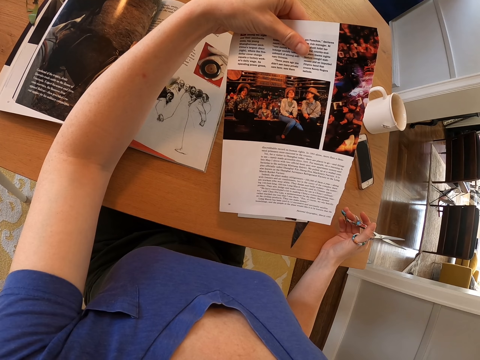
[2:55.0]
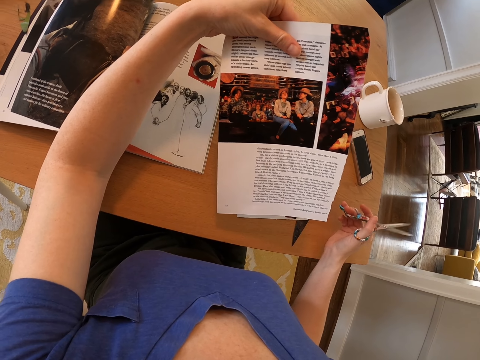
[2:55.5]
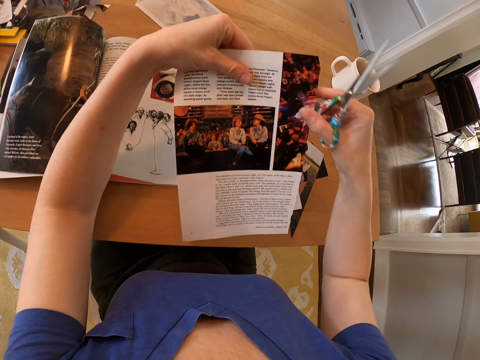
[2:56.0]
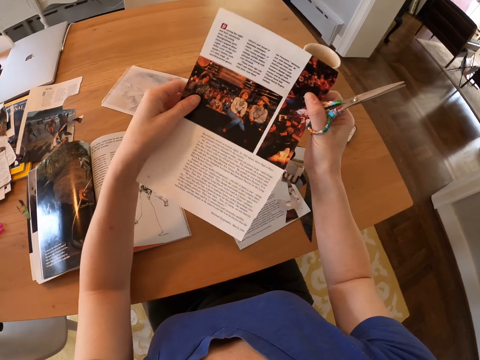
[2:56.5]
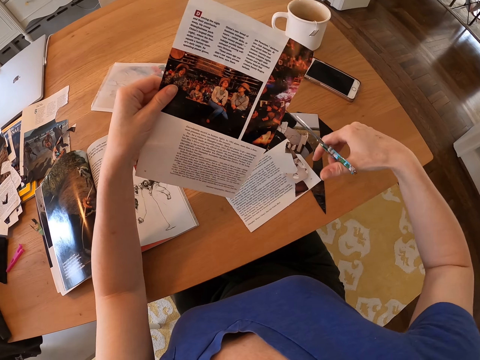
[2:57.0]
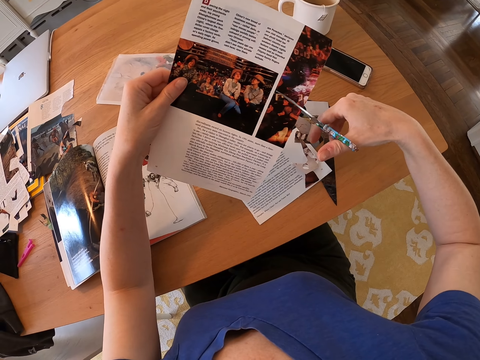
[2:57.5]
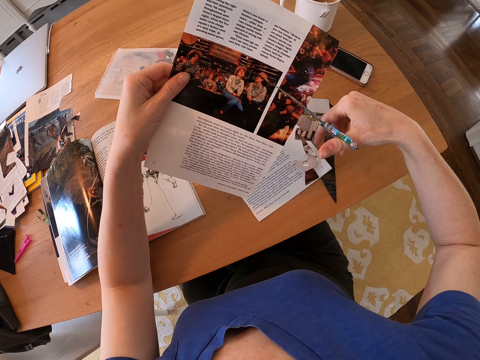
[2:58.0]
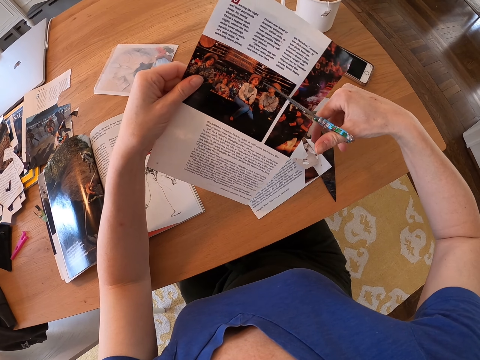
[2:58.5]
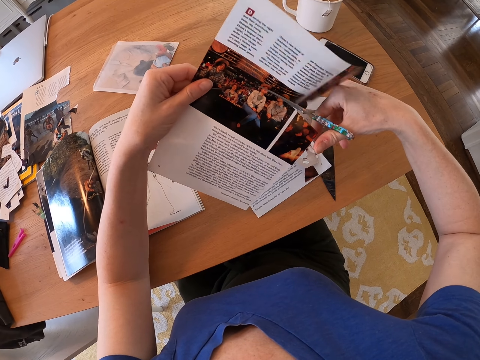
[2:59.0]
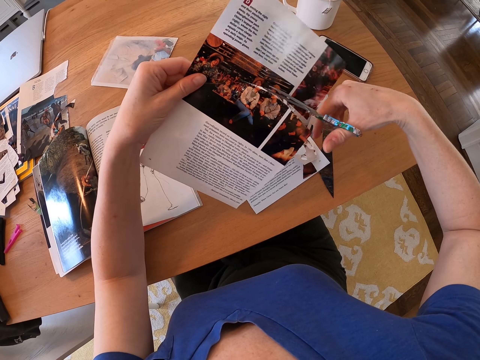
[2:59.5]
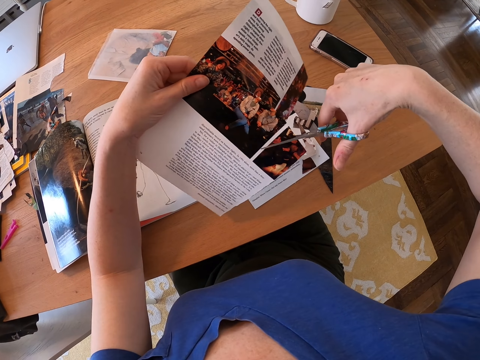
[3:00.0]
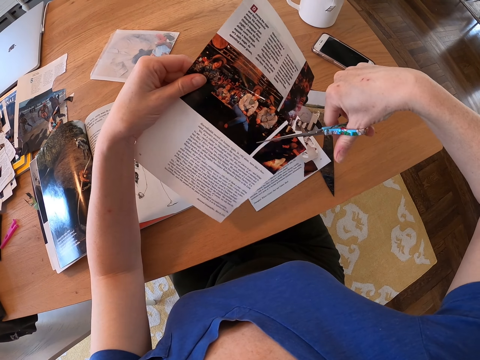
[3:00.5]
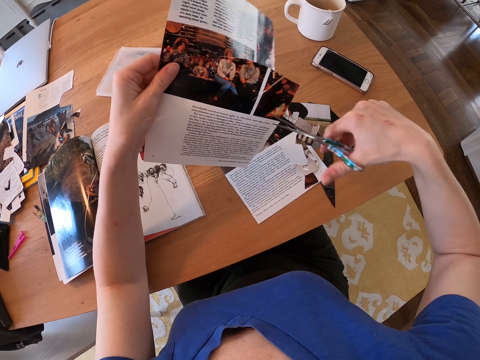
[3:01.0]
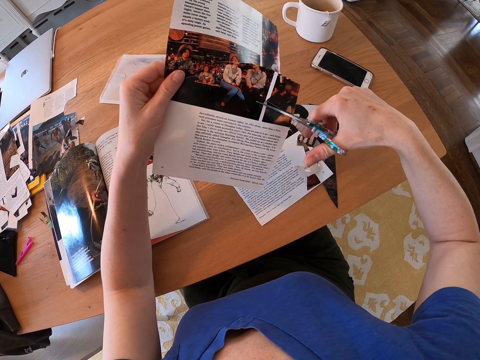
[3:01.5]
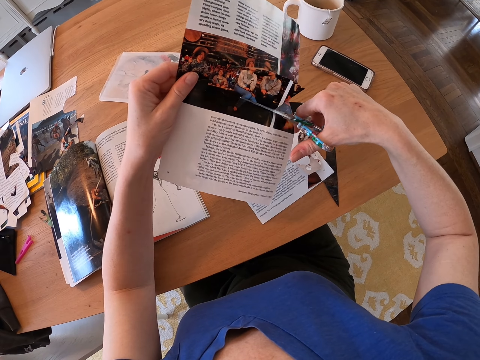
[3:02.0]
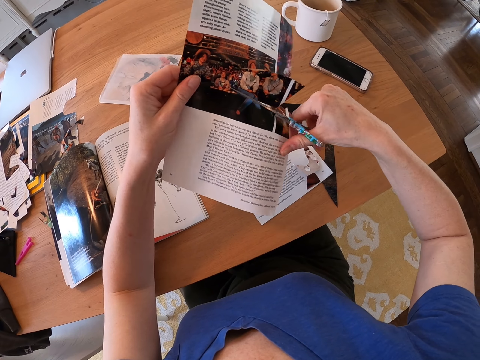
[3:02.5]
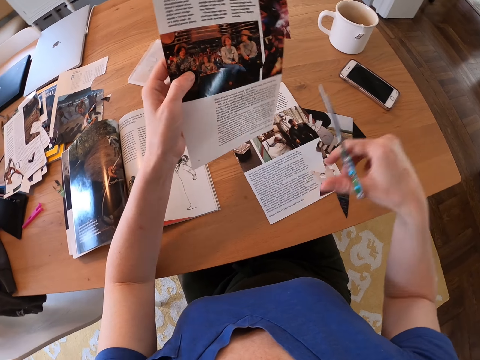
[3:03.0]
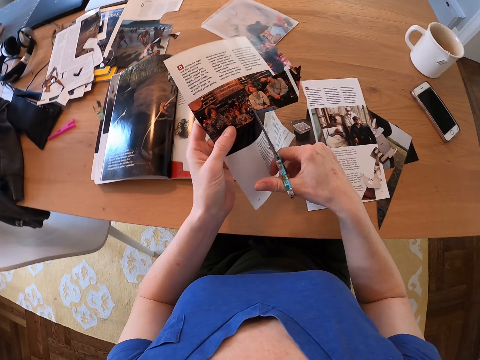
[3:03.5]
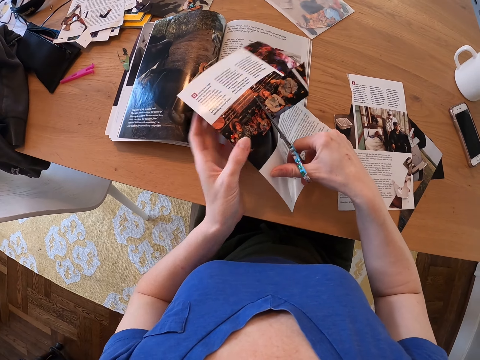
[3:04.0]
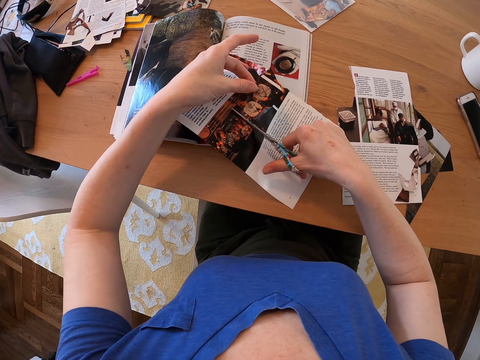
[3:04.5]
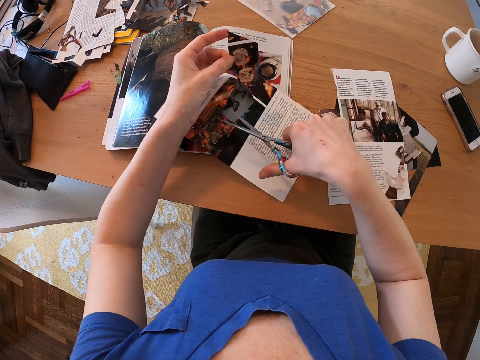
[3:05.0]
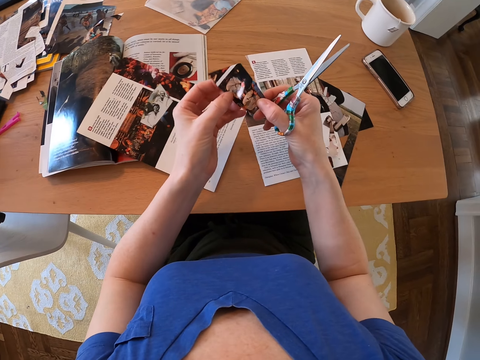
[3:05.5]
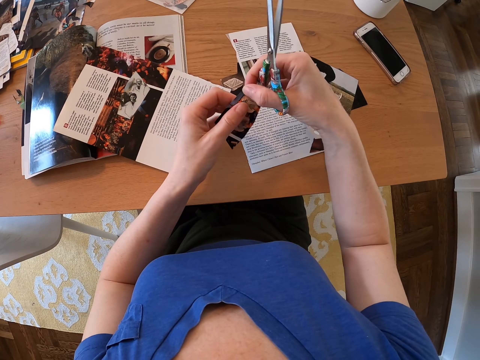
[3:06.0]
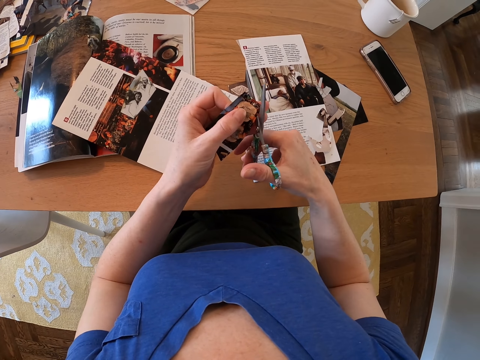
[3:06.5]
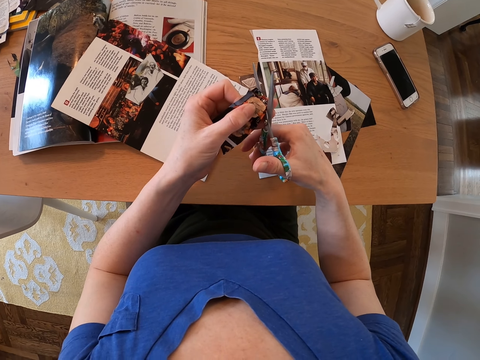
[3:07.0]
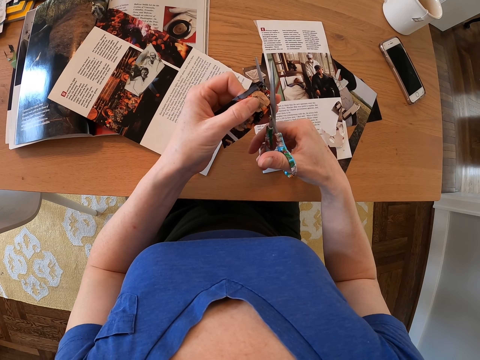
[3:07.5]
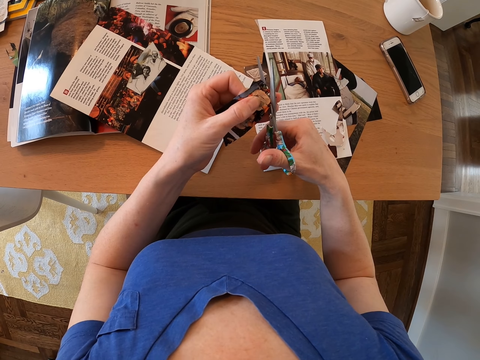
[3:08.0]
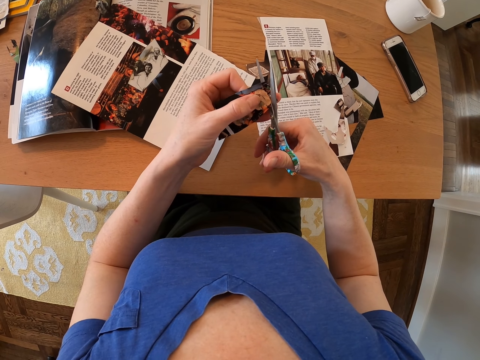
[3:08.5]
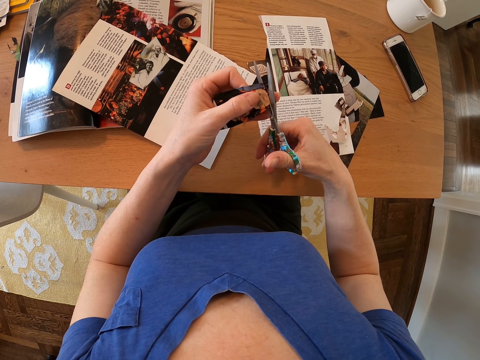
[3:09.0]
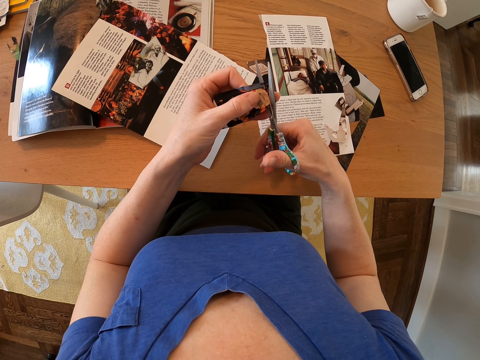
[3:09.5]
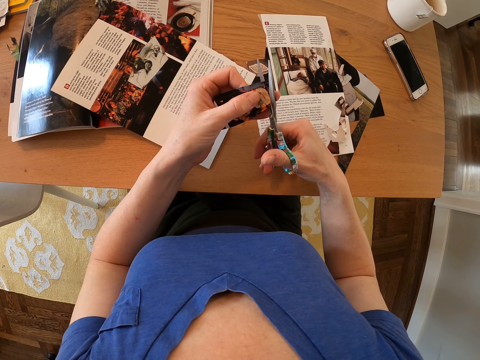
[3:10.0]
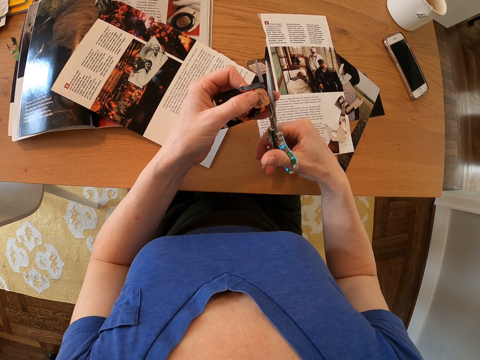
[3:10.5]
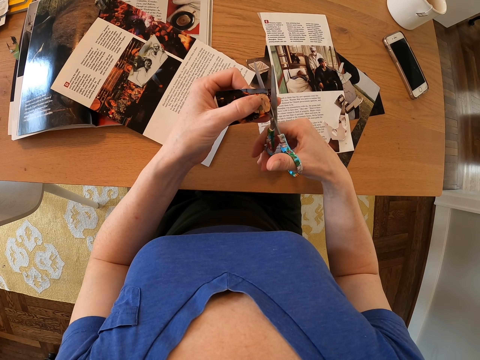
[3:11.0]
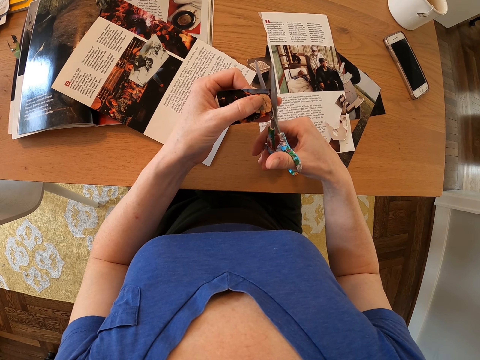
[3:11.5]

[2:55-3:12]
The camera wearer turns the paper on the hands. They cut the printed paper. They put the paper on the table. They take a picture. They turn the picture on the hands. They trim the picture.

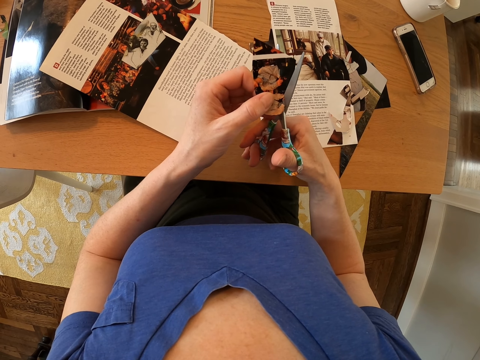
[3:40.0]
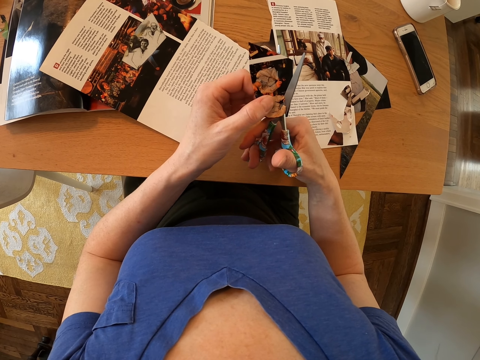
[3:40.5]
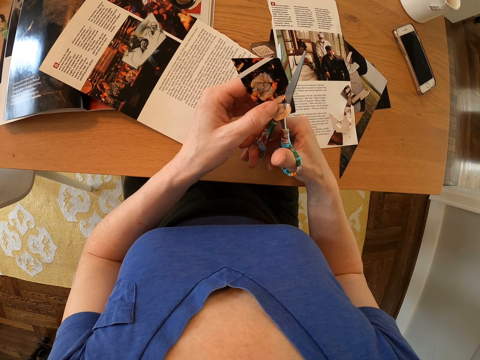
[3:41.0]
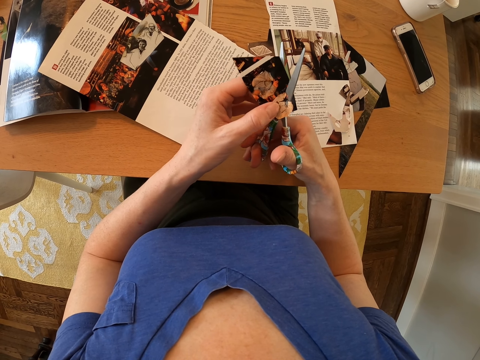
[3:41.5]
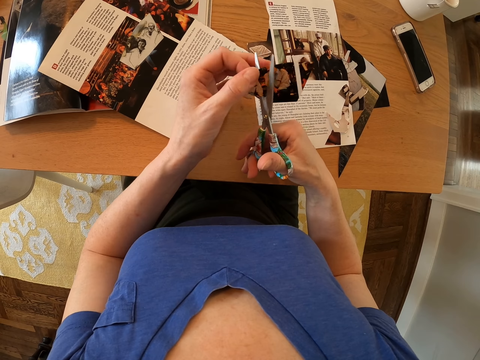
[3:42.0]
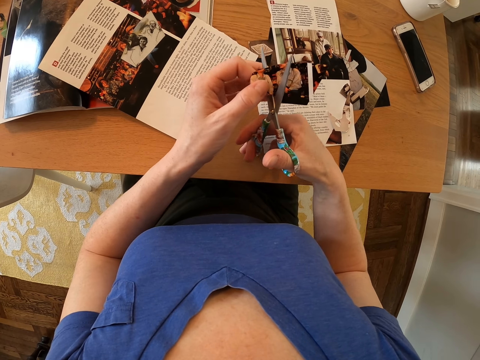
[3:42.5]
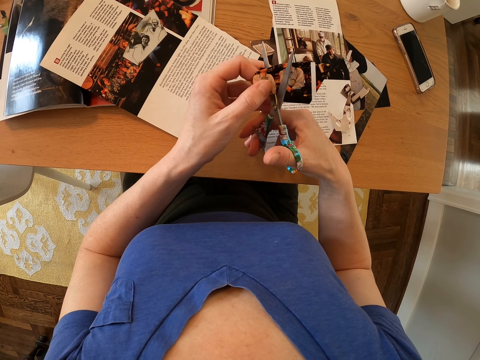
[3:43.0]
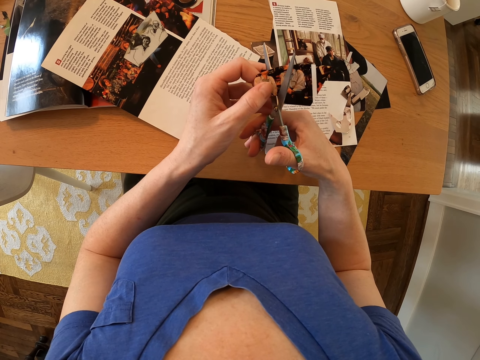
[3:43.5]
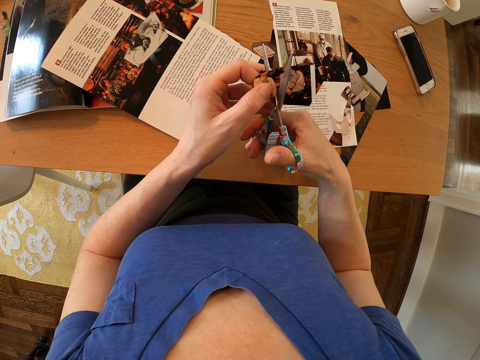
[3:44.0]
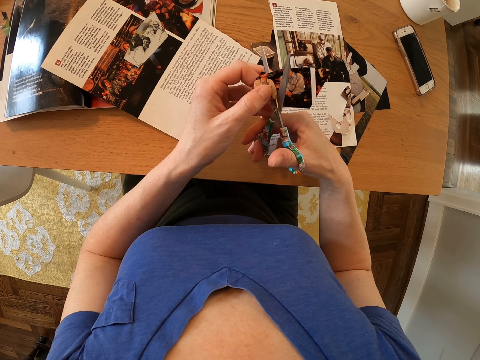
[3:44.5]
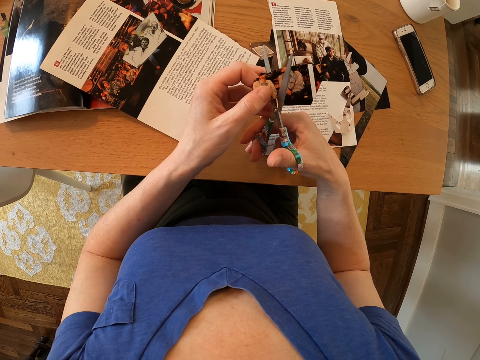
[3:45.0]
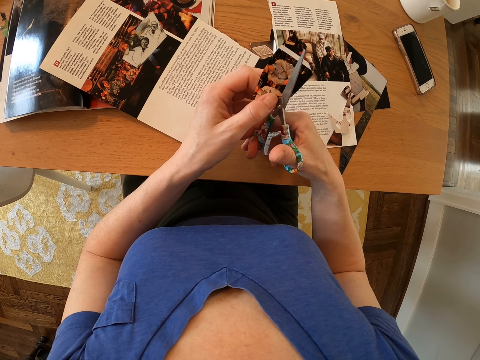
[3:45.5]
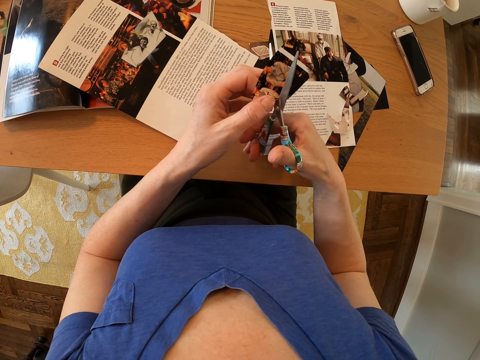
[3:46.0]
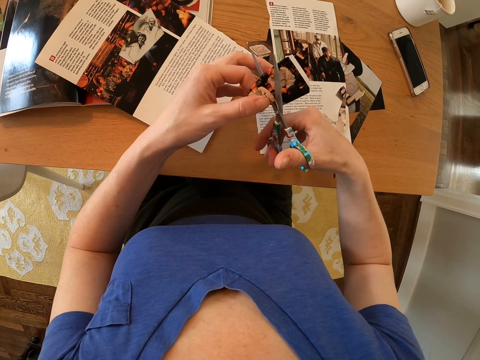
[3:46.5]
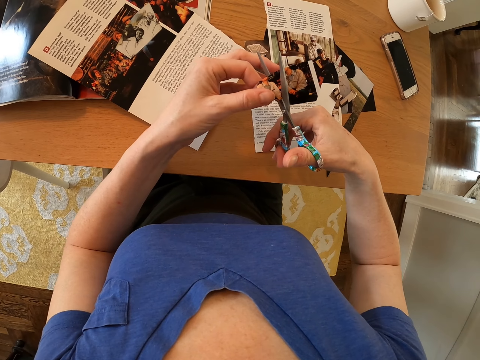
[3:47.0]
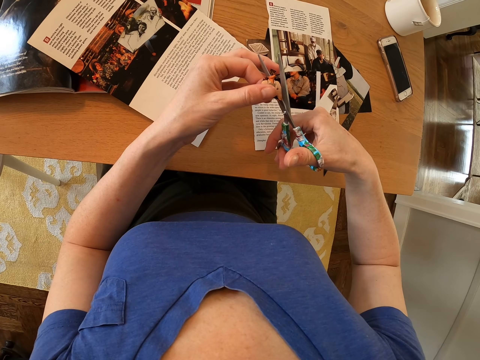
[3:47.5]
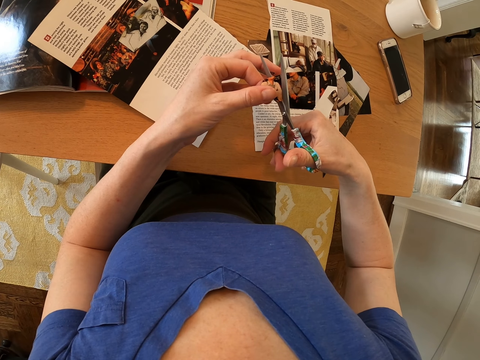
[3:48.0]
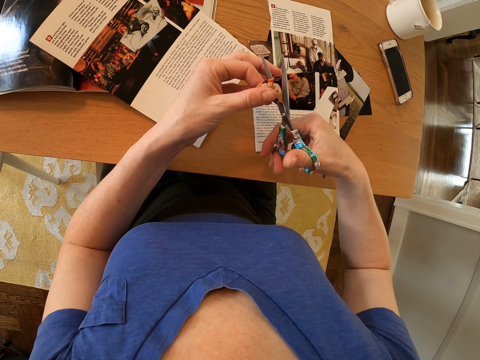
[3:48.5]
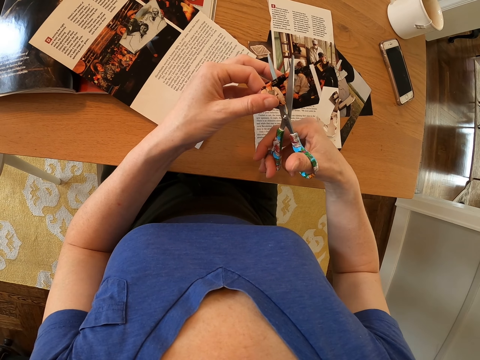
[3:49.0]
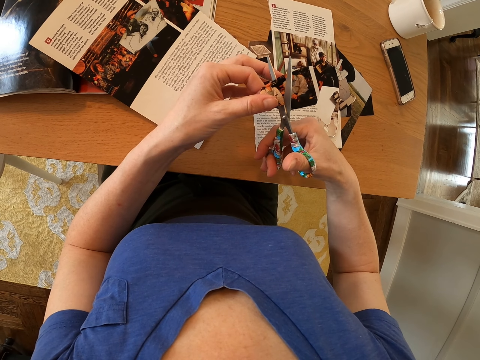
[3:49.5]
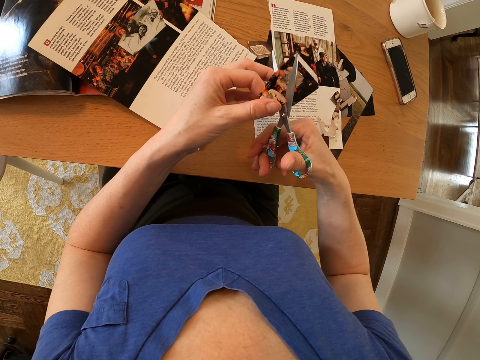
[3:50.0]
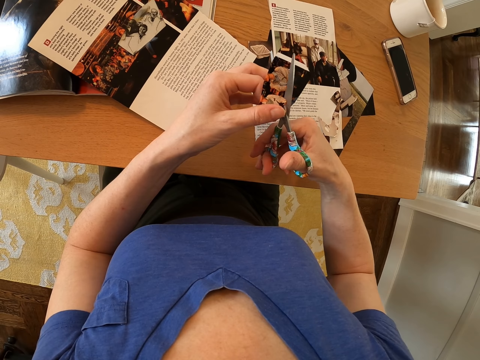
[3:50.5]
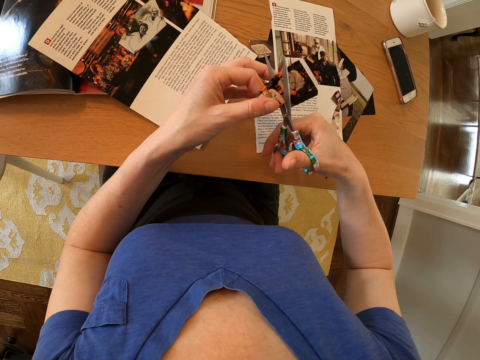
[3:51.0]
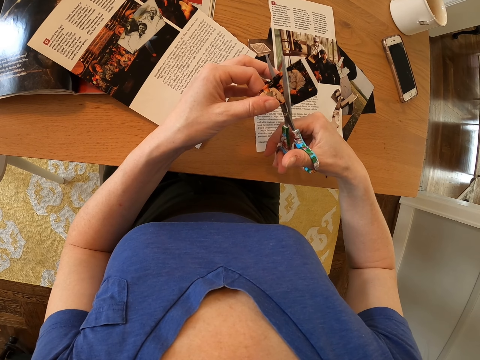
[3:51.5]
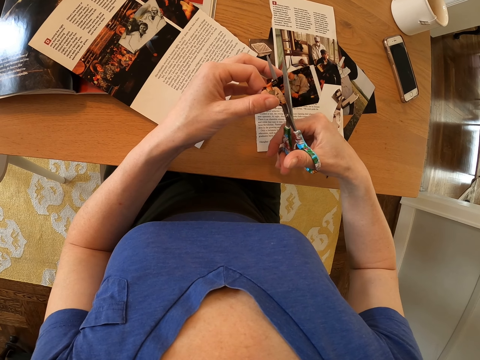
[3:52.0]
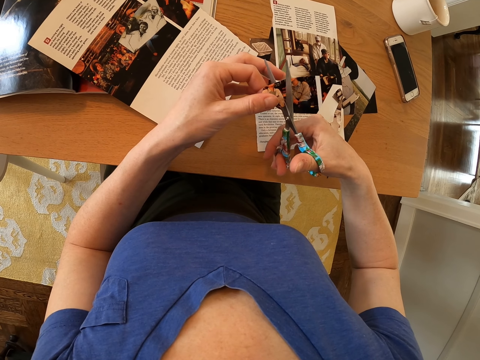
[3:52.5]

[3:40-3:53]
The camera wearer turns the picture. They trim the picture.
